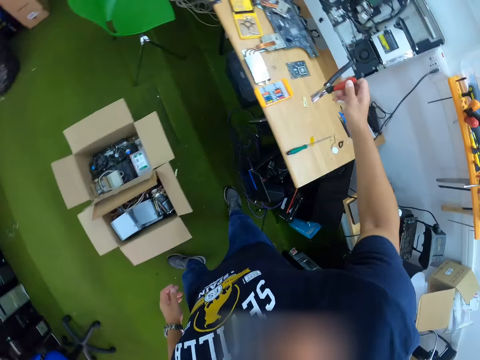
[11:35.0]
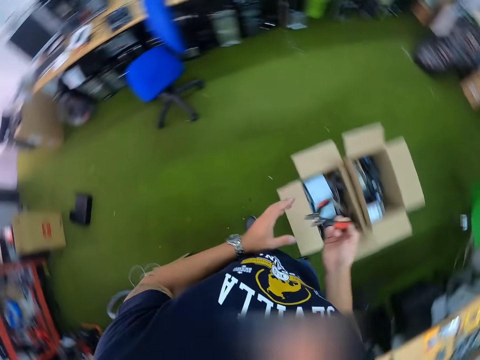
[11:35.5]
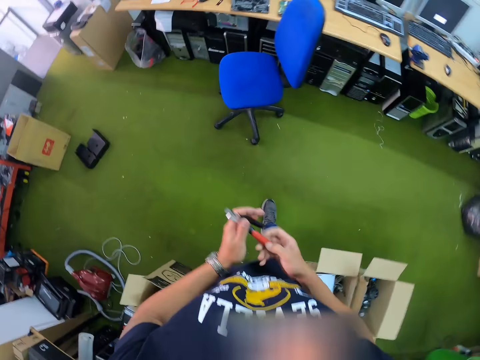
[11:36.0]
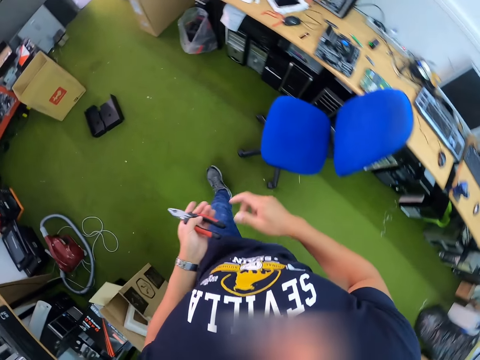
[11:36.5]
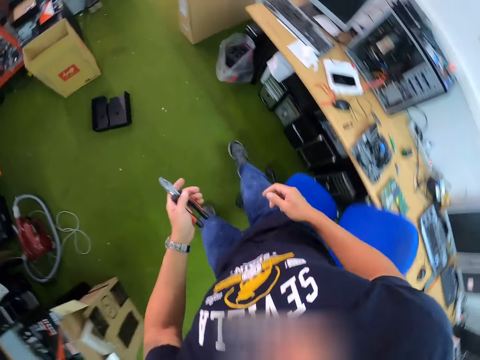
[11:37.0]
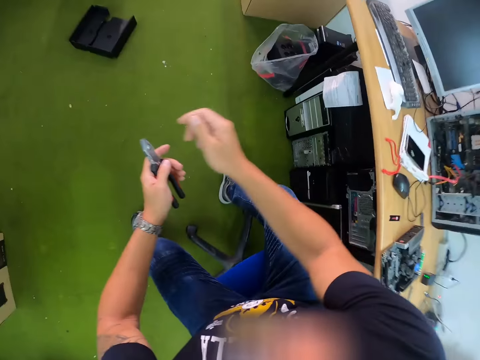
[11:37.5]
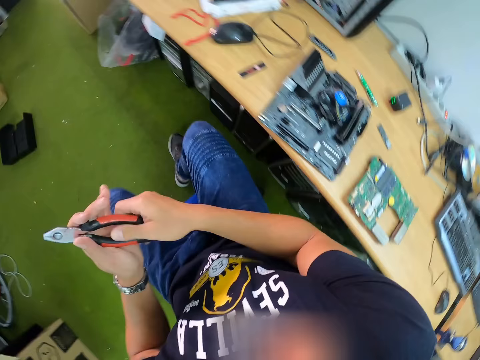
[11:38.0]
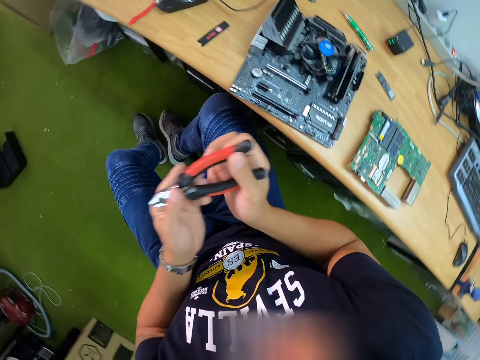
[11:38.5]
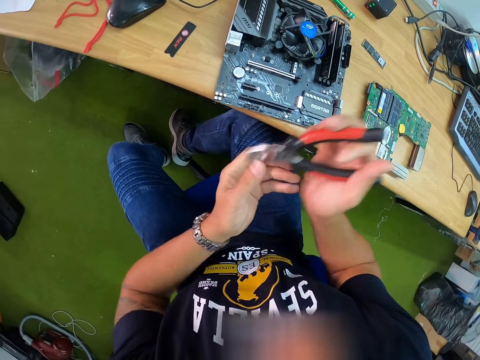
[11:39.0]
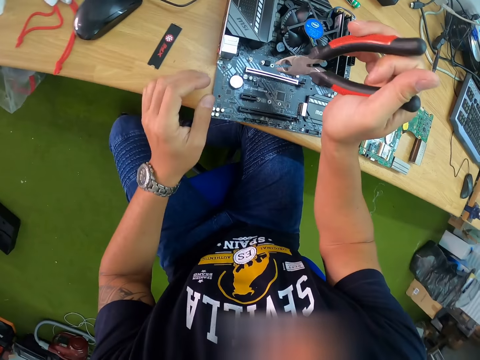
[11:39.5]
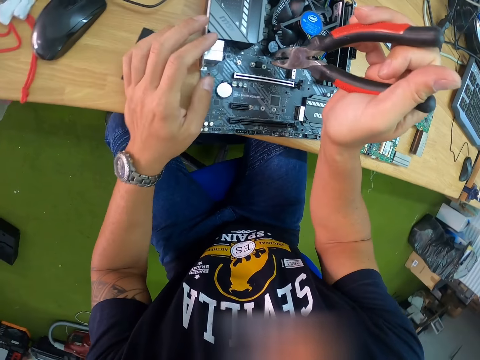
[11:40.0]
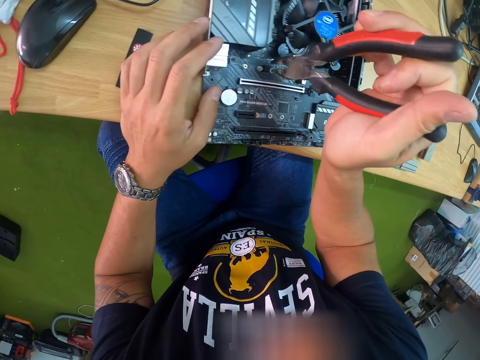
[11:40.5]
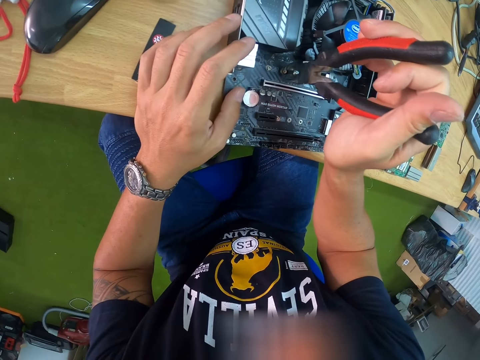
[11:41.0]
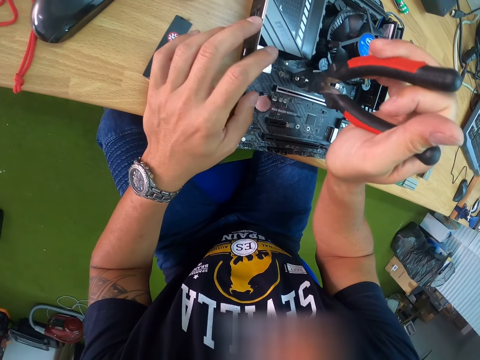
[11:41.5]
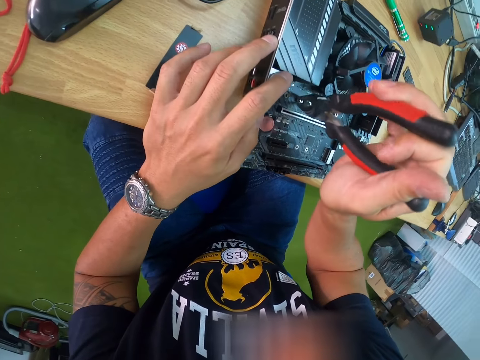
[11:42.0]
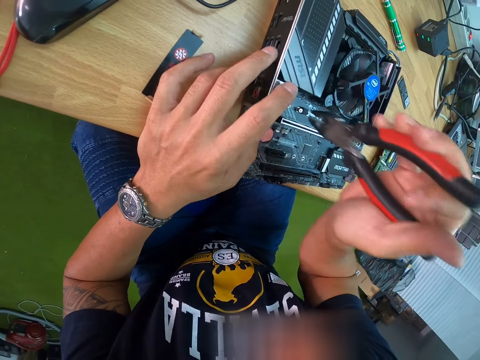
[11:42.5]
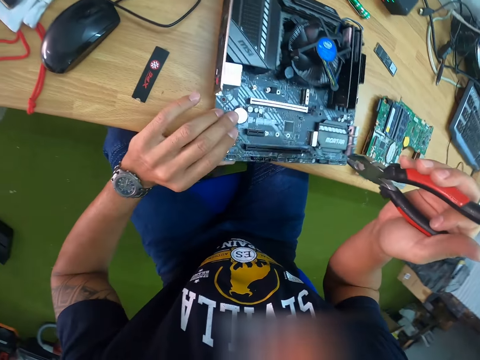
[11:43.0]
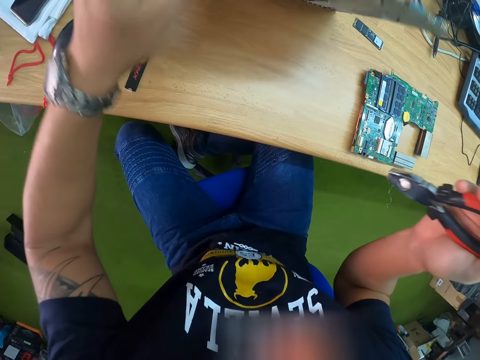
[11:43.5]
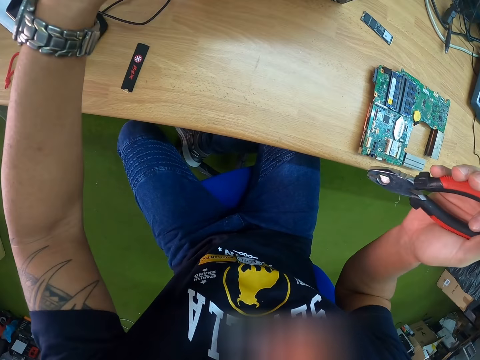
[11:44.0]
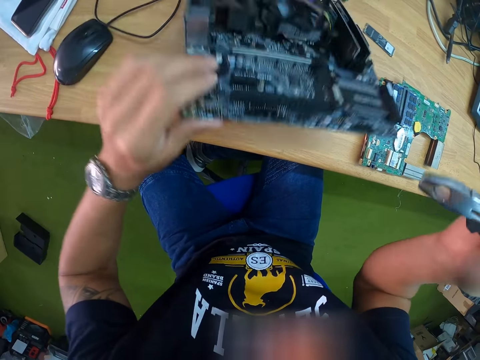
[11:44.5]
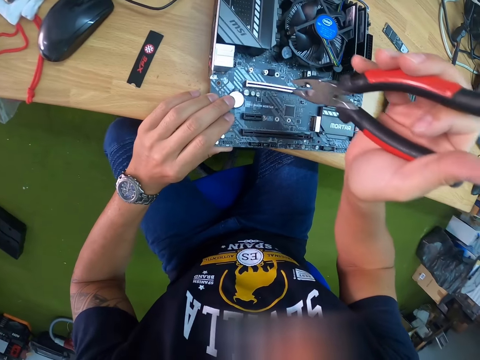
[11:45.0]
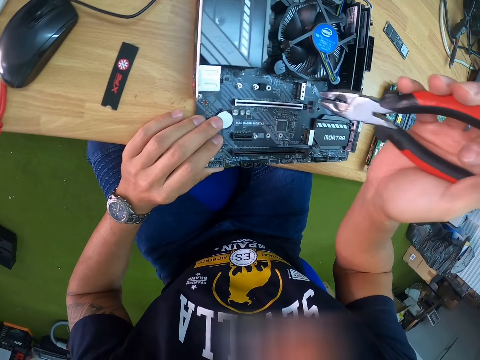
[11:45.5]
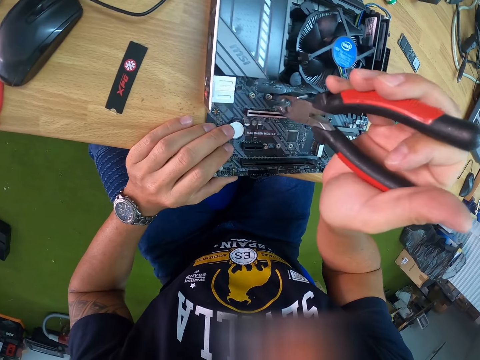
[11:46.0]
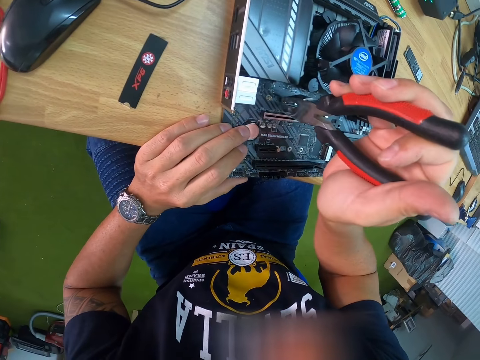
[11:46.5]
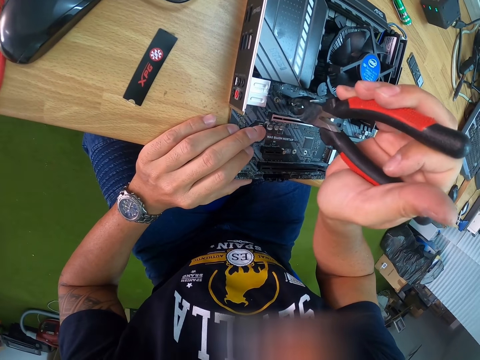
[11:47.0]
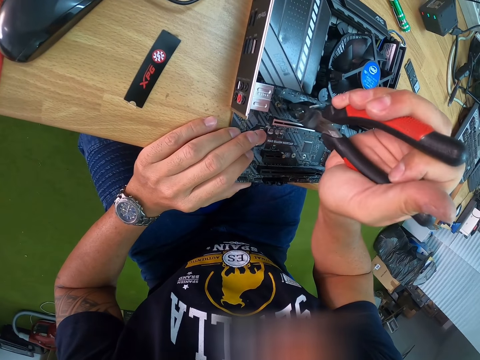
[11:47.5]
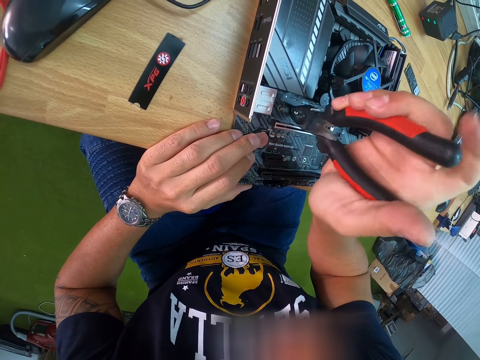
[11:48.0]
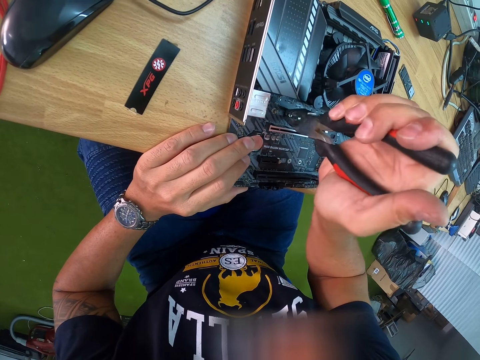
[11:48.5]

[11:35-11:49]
The camera wearer walks in the house. He passes the plier from his right hand to his left hand. He sits on the chair. He passes the plier from his left hand to his right hand. He touches the motherboard with the plier in his right hand. He loosens the bolts with the pliers. He raises the motherboard from the table with his left hand. He drops the motherboard on the table with his left hand. He unscrews a screw in the motherboard with the plier in his right hand.

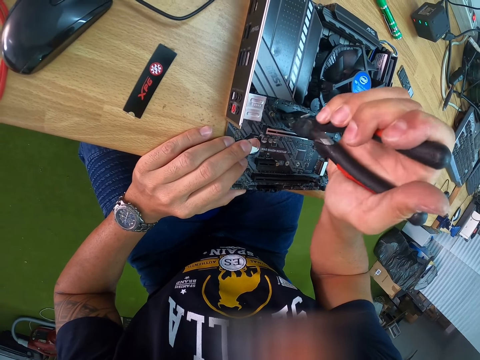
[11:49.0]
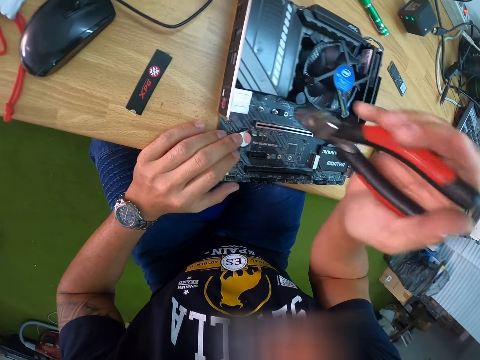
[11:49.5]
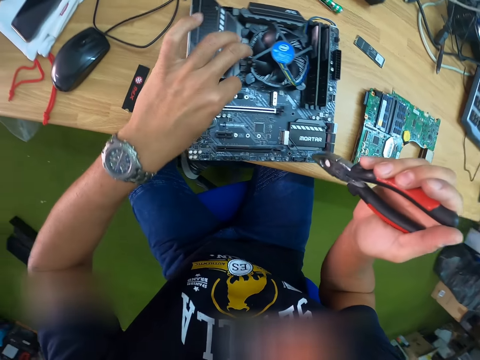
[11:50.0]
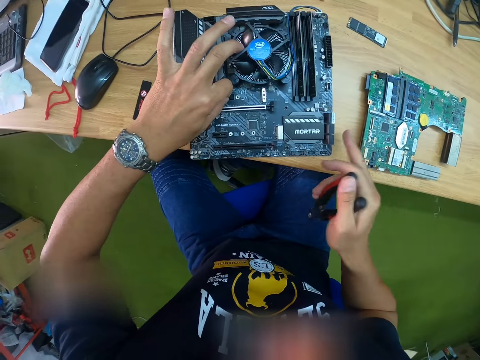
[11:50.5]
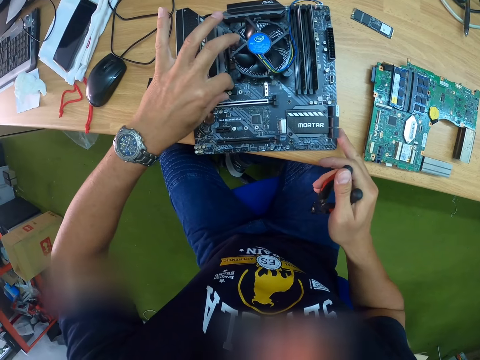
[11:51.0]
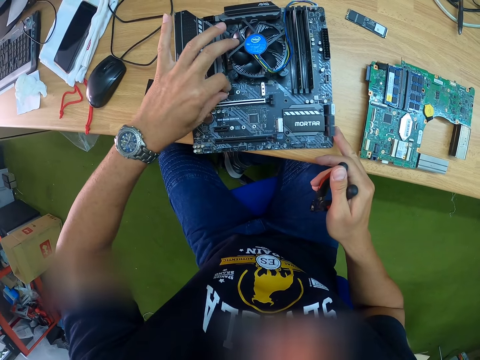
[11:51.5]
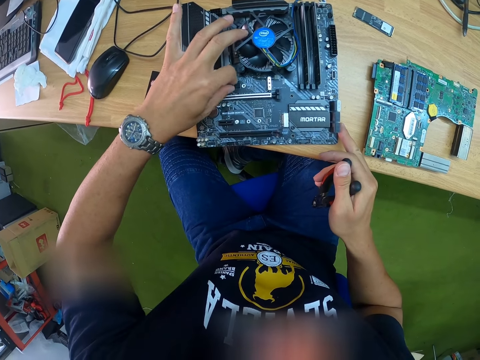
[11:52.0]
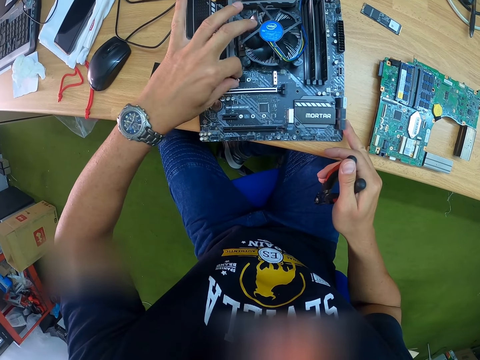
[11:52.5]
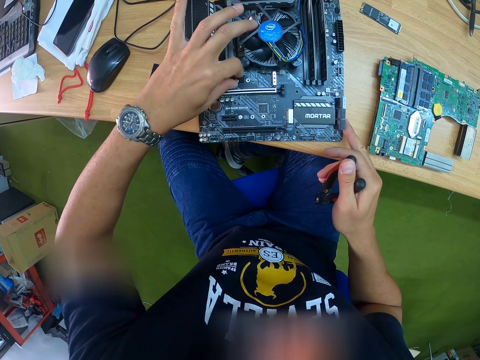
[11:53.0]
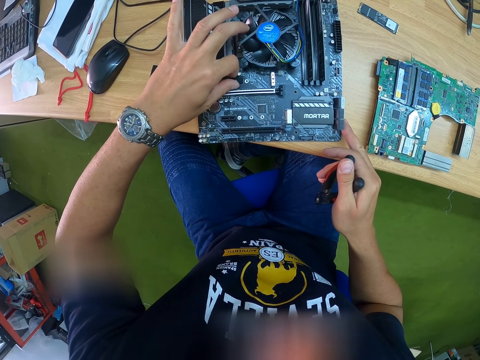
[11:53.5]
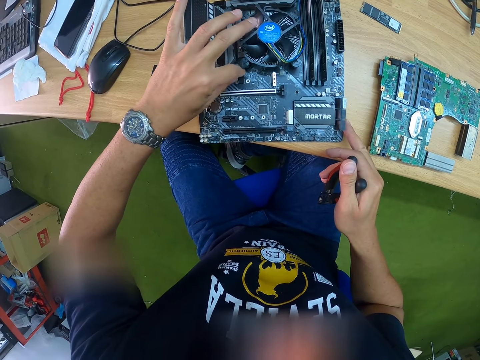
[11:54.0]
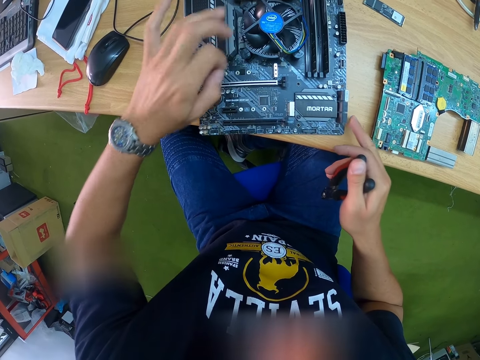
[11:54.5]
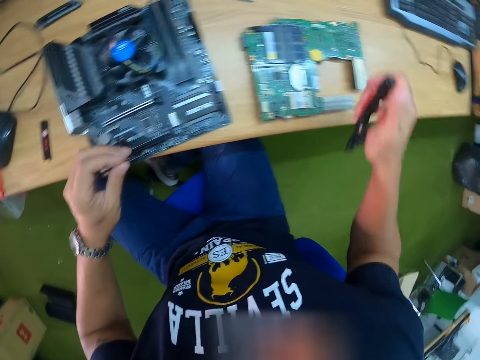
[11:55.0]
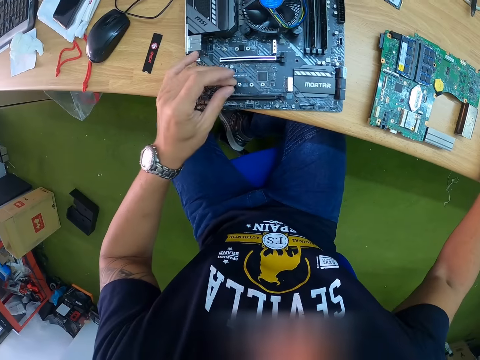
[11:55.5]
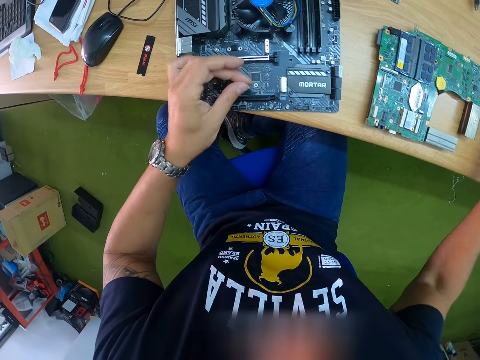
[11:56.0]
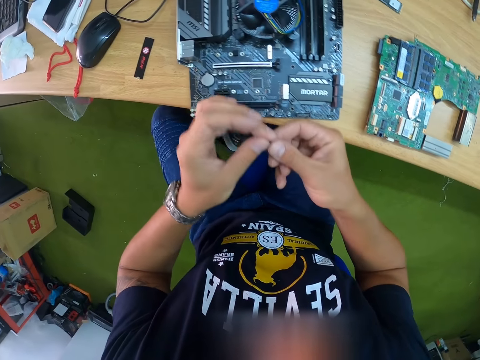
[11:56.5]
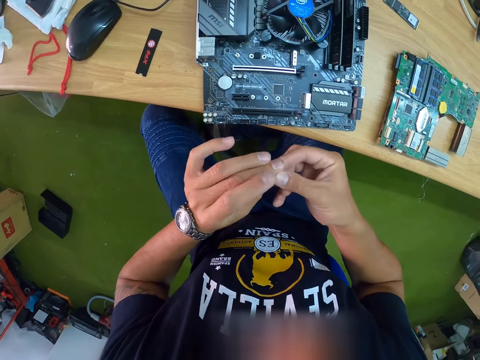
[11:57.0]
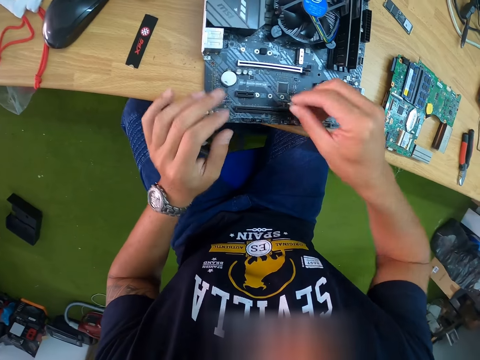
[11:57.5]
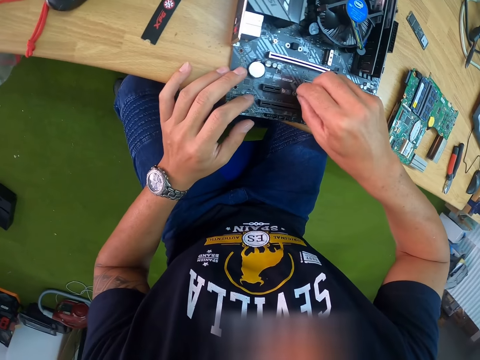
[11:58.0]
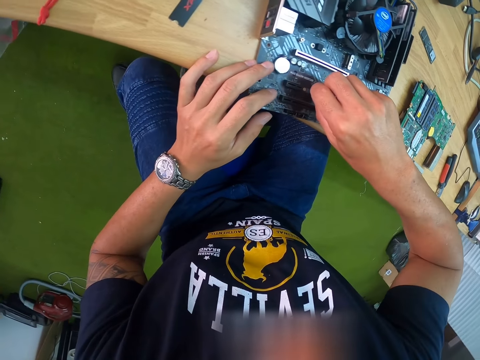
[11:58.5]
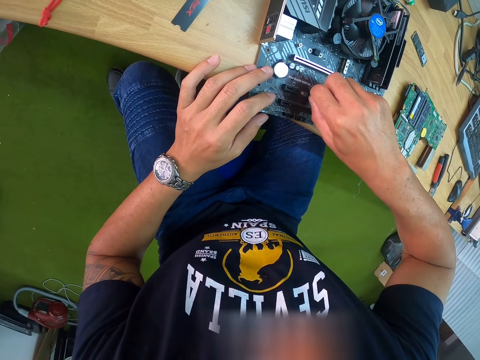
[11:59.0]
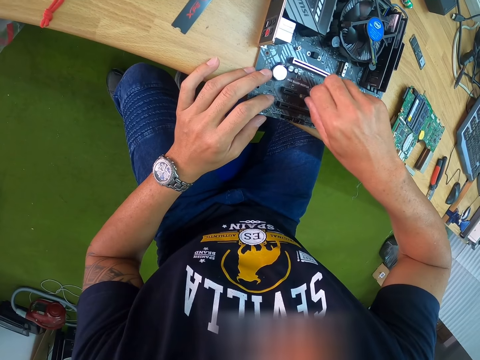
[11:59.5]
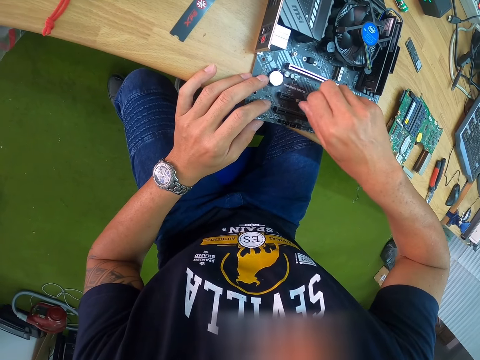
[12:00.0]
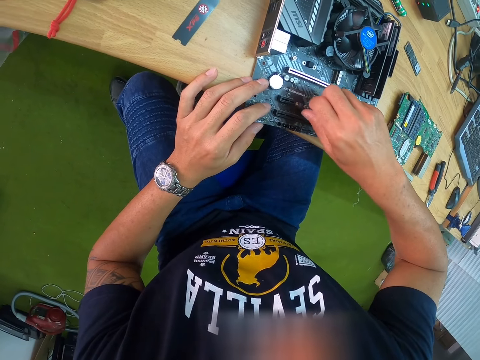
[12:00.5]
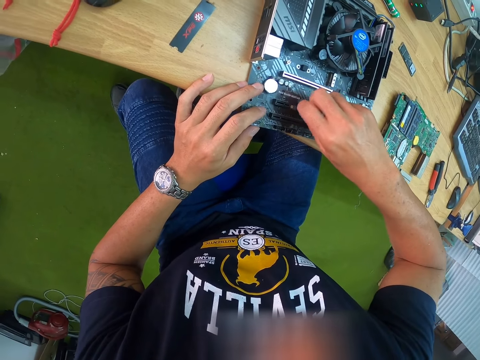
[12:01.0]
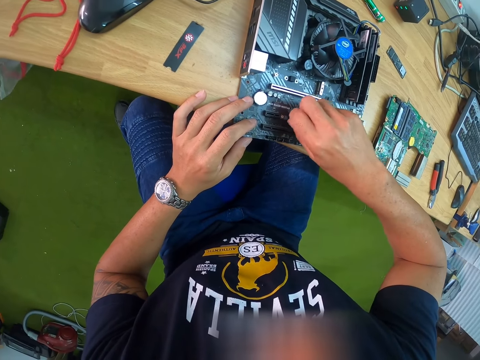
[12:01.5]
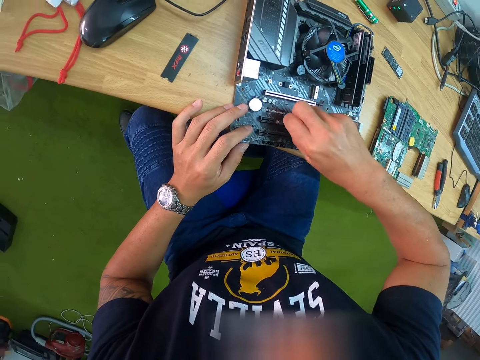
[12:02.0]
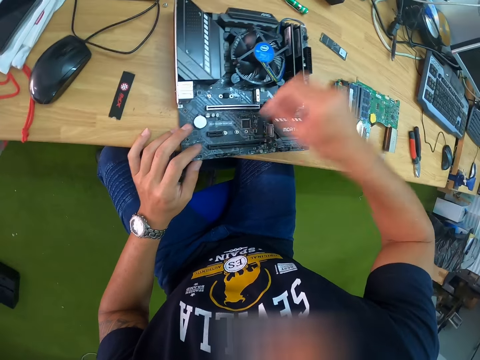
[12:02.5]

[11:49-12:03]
The camera wearer unscrews the screw or bolt in the motherboard with his left hand. He puts the pliers on the table. He passes the screw from his left hand to his right hand. He removes the bolt. He screws the screw on the motherboard with his right hand.
